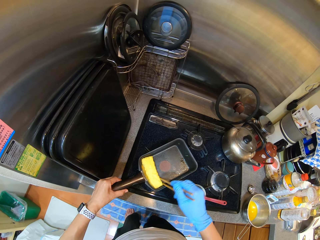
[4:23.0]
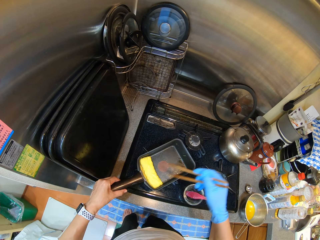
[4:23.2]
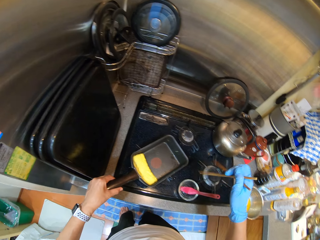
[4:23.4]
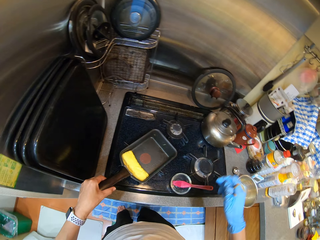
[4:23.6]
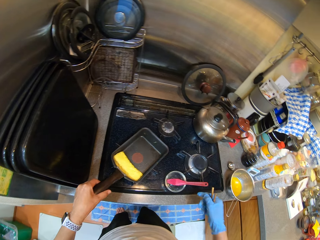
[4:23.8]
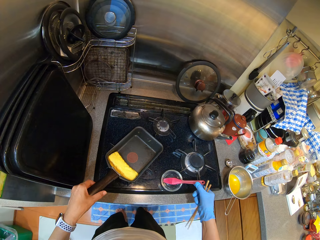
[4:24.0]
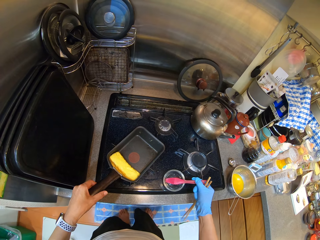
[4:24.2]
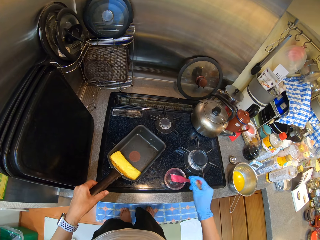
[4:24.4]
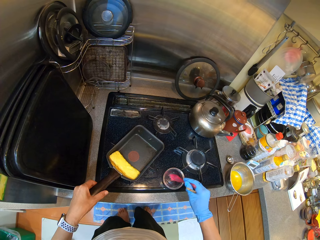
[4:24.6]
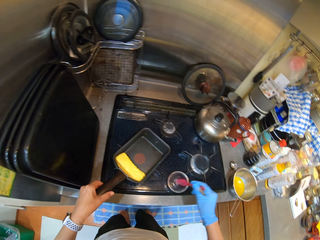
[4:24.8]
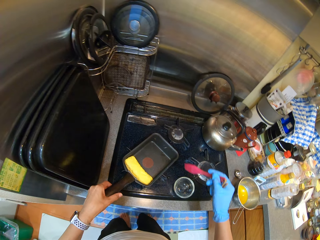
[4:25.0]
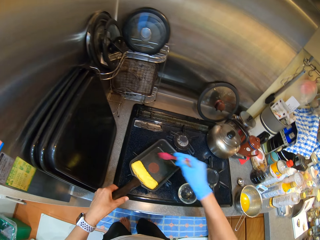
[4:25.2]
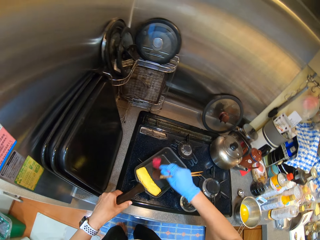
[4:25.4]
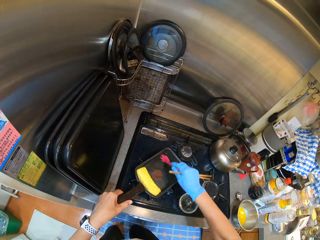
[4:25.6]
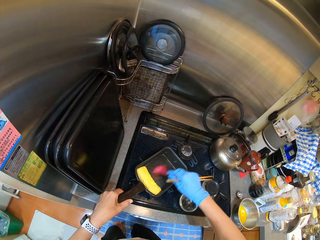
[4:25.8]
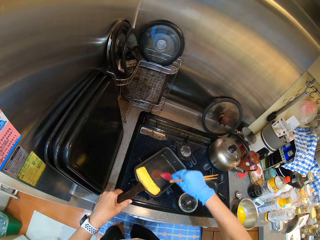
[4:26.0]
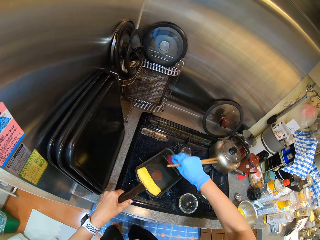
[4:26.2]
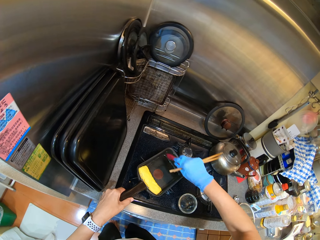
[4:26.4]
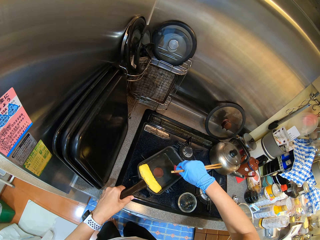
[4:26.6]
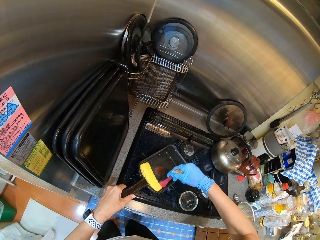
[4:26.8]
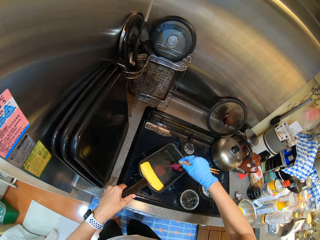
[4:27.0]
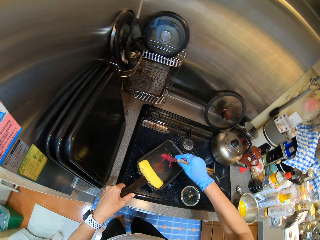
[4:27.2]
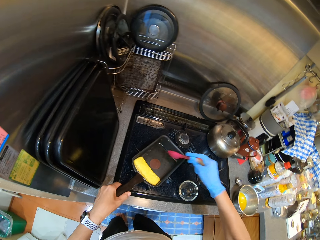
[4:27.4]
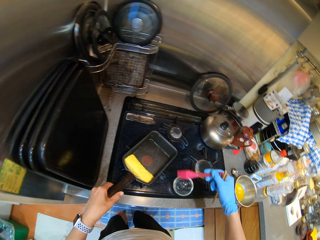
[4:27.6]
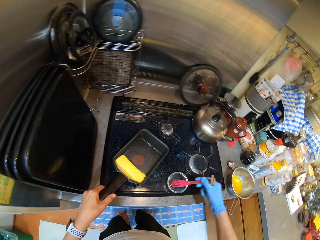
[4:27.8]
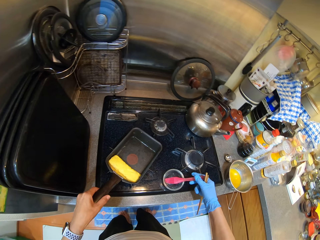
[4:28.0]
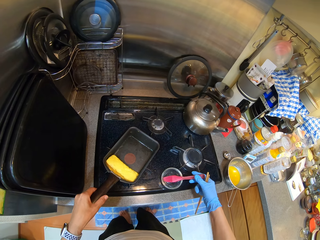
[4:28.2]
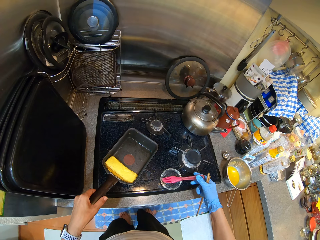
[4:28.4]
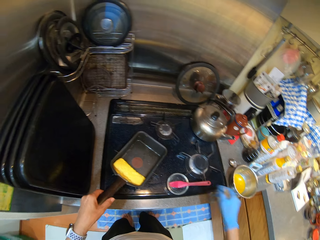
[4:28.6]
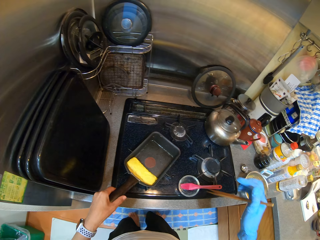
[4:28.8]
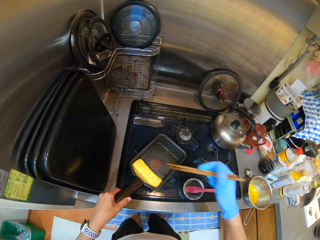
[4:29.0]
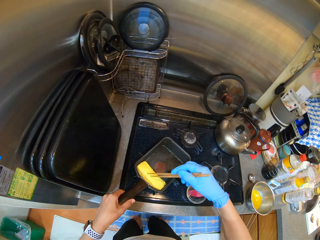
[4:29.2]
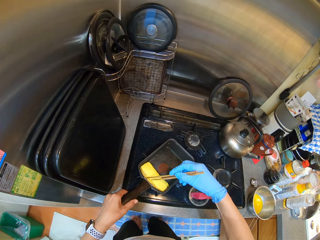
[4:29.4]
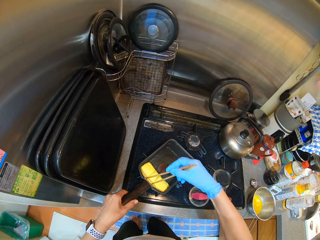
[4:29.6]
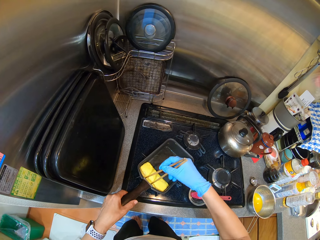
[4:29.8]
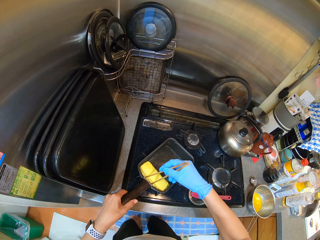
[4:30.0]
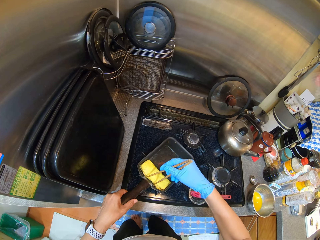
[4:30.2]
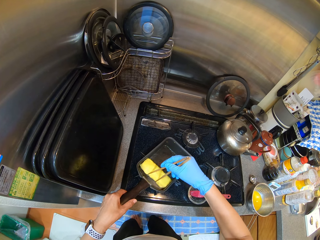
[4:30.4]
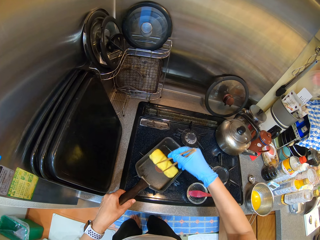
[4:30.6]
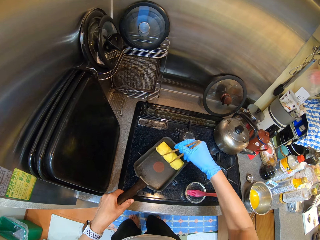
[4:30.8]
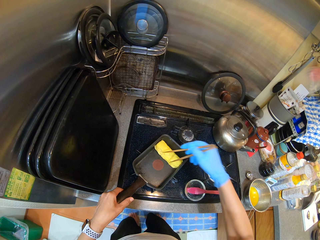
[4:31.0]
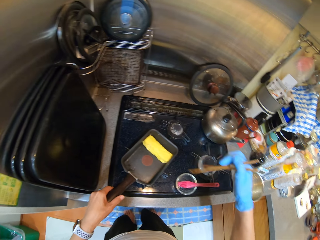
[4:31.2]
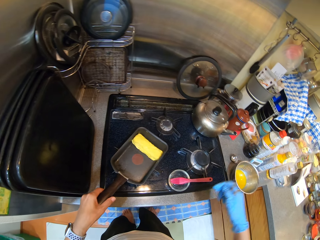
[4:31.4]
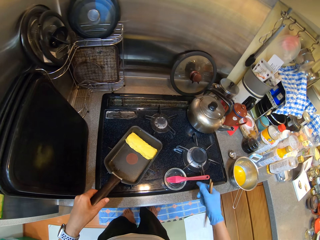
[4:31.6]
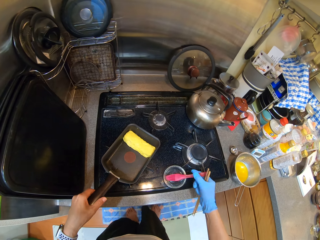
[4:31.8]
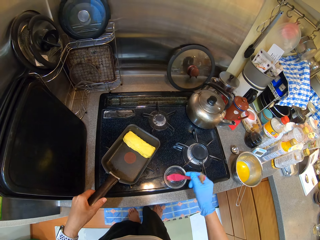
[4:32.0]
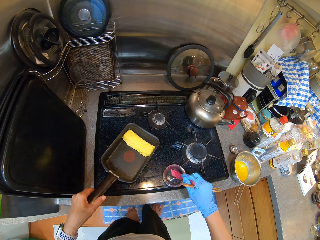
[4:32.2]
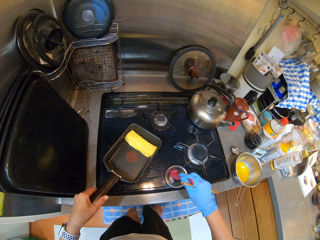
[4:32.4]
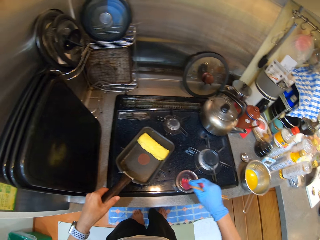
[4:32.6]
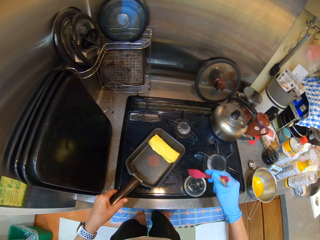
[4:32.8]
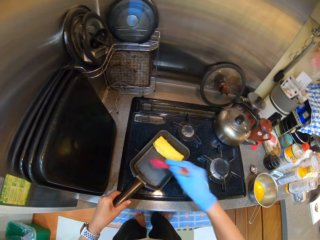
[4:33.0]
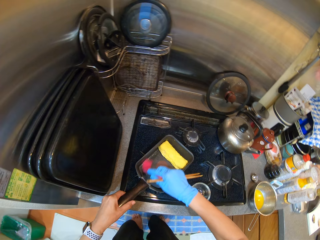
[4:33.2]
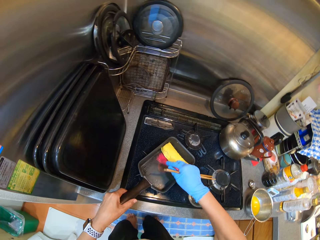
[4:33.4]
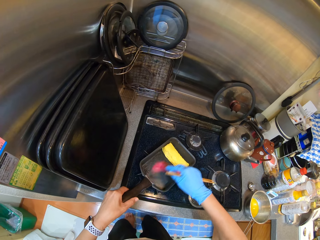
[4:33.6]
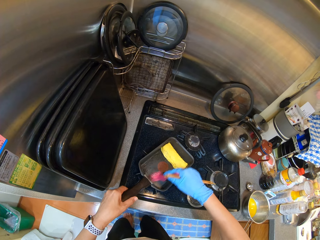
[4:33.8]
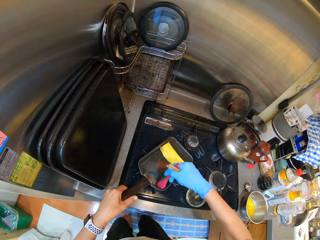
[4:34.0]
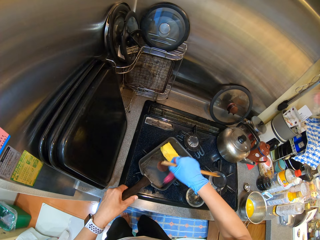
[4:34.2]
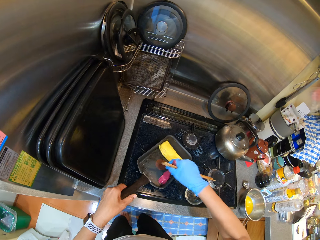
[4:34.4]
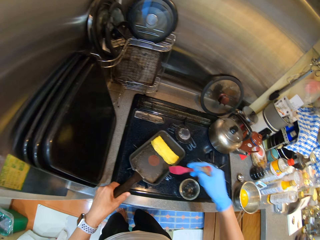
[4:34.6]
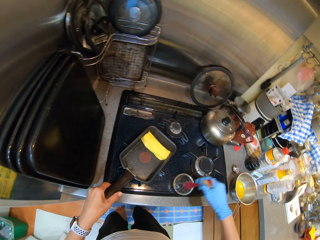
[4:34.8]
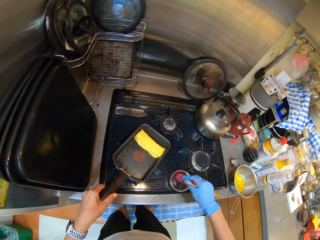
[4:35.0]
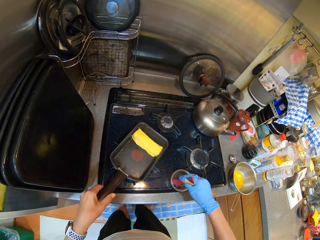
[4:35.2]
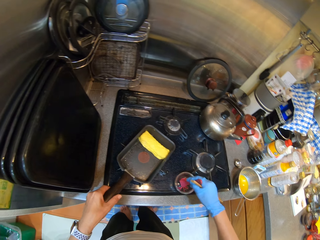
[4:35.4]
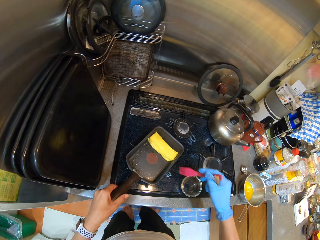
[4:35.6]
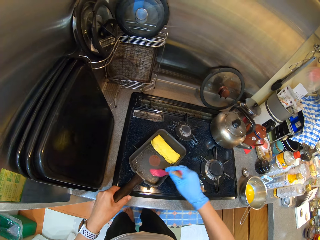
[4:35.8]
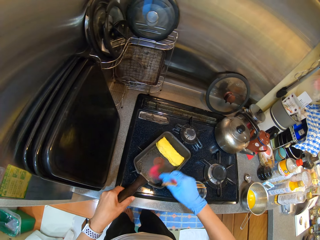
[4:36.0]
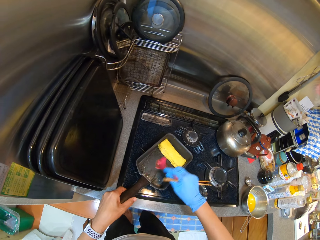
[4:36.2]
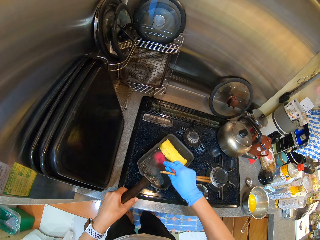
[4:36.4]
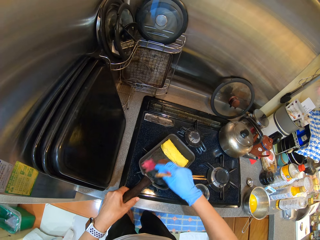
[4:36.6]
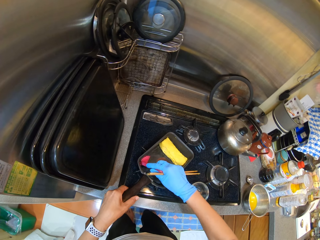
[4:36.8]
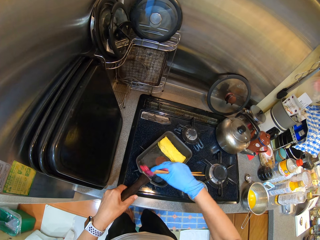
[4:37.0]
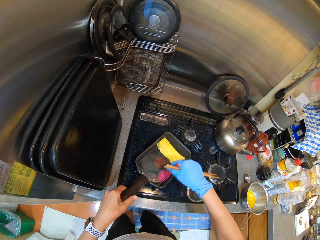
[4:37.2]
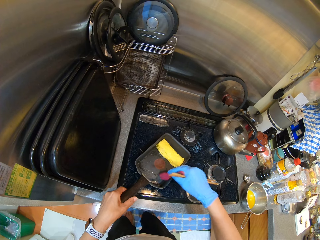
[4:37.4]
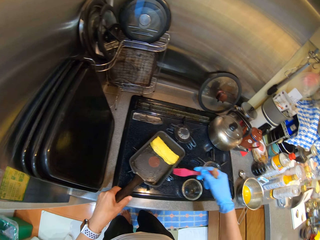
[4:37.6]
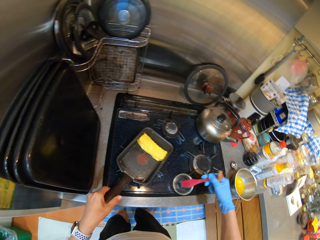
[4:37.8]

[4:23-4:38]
The camera wearer picks up an oil brush. They apply oil on the pan. They brush the pan with the brush and something. They put the brush on the bowl. They move the egg on the pan. They pick up the oil brush and apply oil on the pan. They dip the brush in the oil and apply oil in the pan.

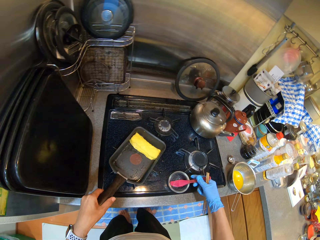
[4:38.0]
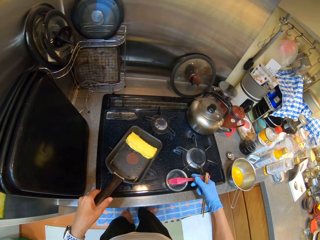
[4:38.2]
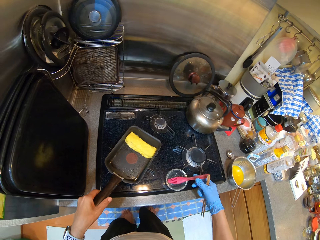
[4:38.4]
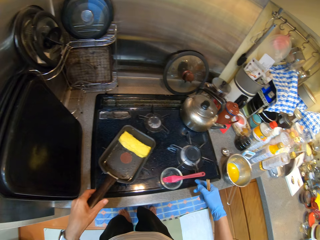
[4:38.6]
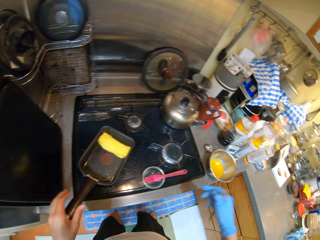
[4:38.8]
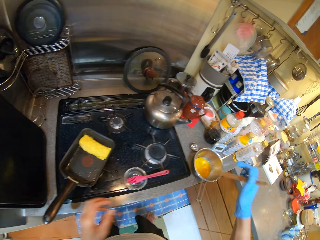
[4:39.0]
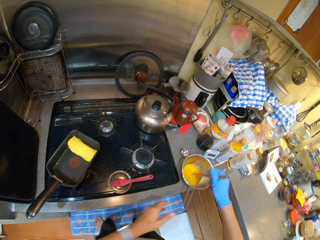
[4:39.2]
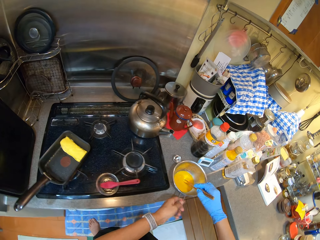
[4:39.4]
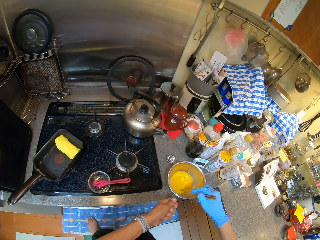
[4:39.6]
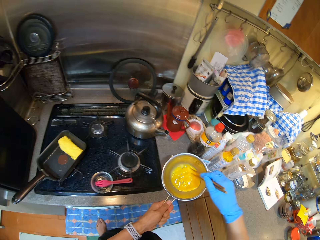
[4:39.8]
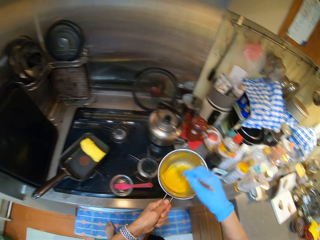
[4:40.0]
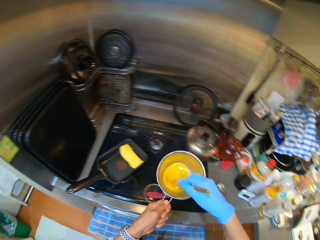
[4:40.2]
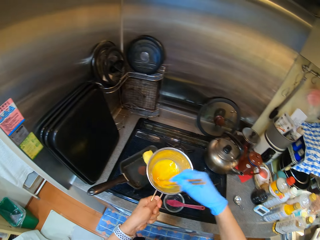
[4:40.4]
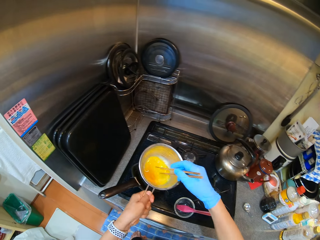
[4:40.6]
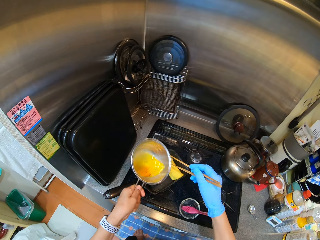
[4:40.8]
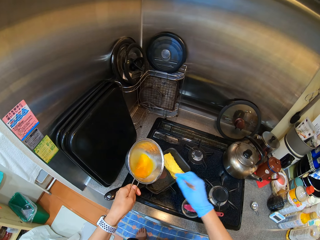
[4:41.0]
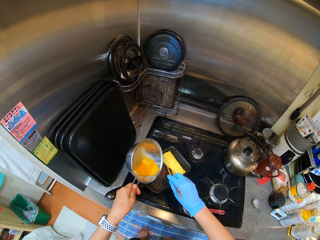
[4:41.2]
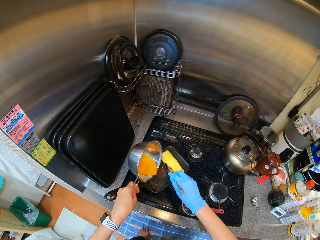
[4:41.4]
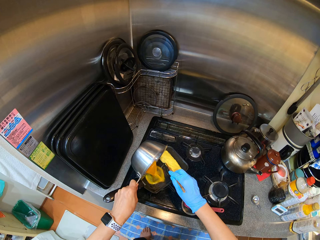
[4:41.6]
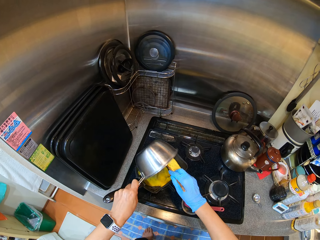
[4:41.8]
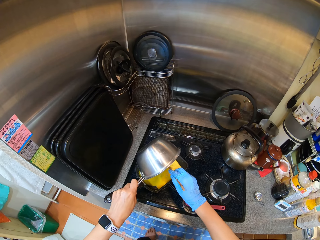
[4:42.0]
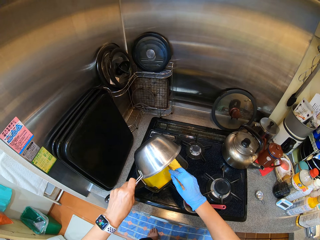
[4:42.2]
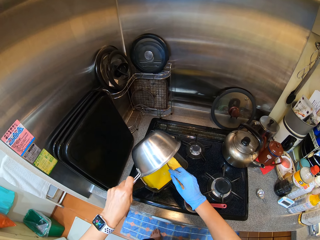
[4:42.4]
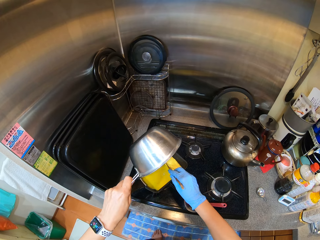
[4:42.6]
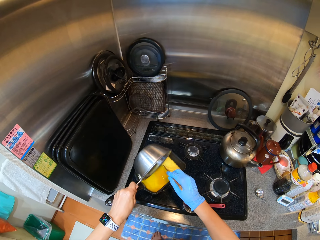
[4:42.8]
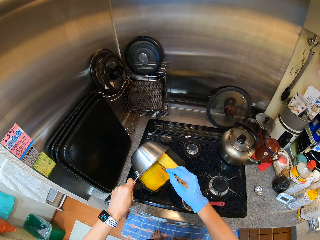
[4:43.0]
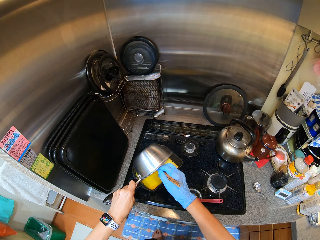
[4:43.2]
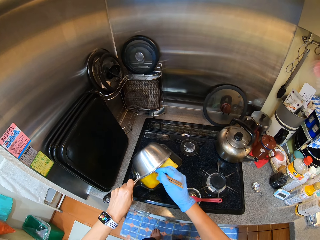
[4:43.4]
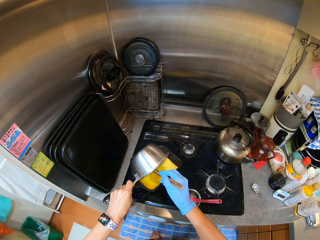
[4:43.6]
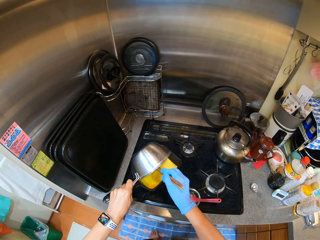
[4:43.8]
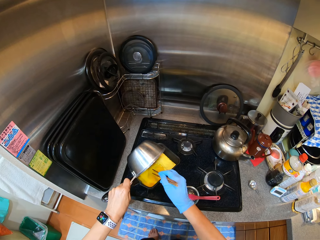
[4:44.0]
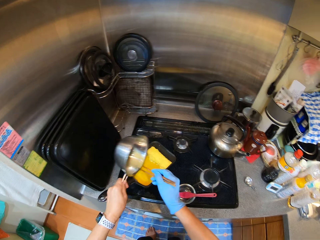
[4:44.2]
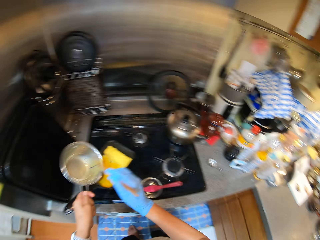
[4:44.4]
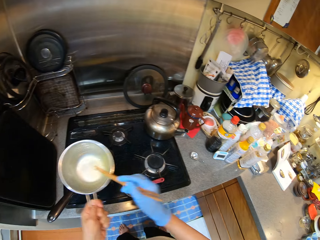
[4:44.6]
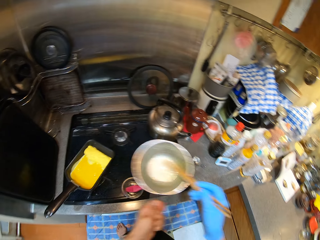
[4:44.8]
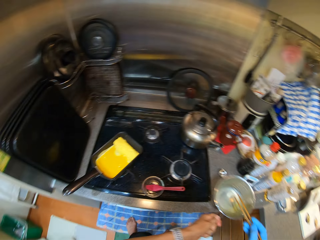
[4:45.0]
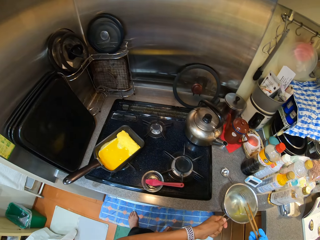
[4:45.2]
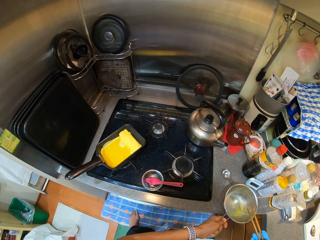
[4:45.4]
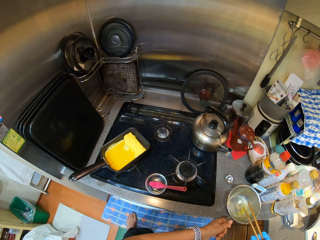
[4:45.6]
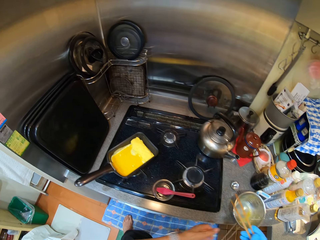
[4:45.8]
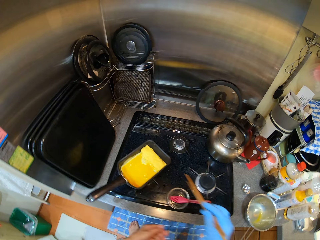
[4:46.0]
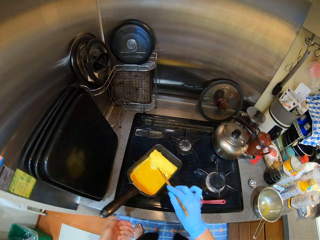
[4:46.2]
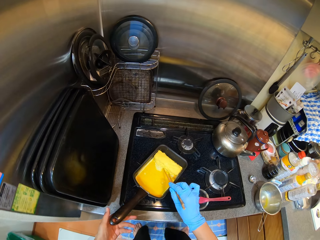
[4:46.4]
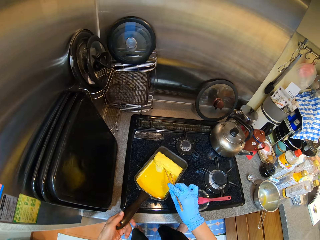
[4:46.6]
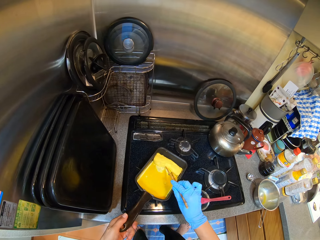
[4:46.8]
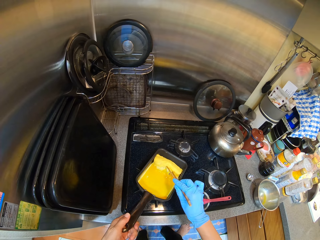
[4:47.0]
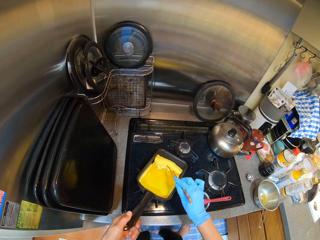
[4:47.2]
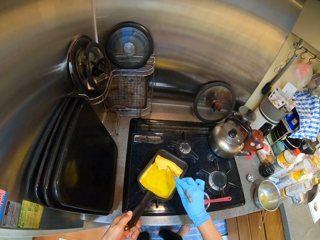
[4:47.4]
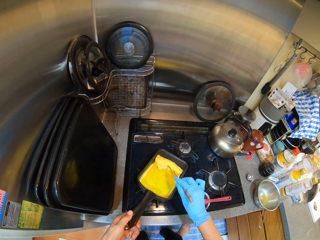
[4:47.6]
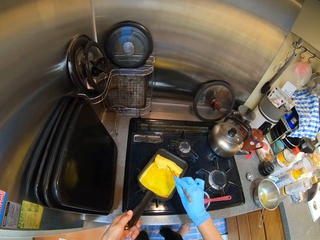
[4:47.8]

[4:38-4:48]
The camera wearer puts the brush on the bowl. They stir the eggs with chopsticks. They pour the egg into the pan. They put the pot on the sink top.
